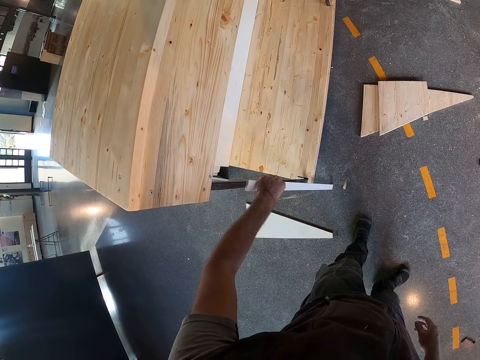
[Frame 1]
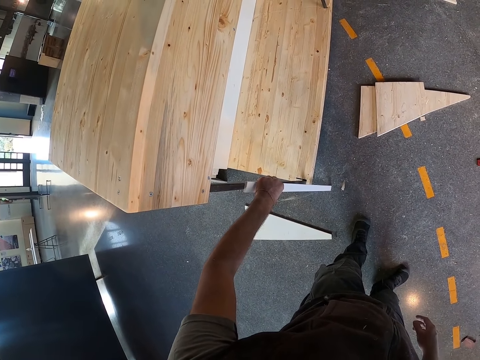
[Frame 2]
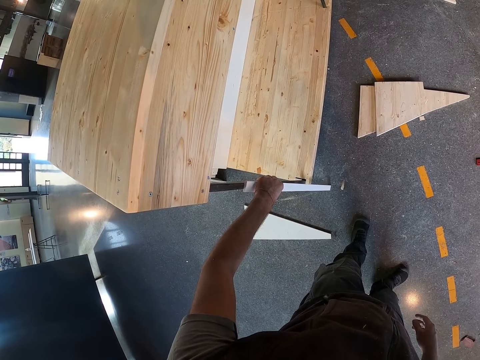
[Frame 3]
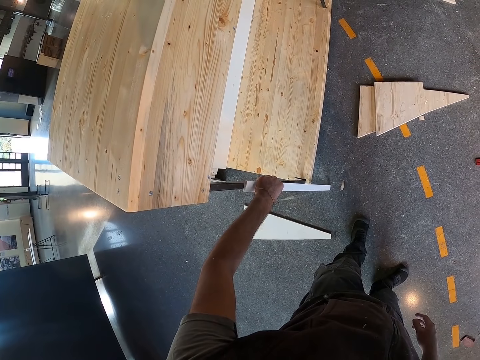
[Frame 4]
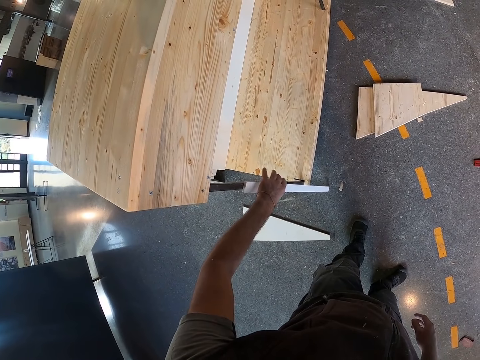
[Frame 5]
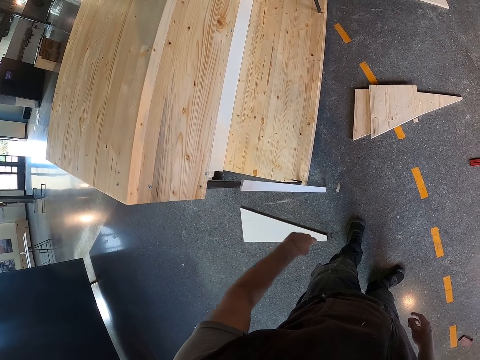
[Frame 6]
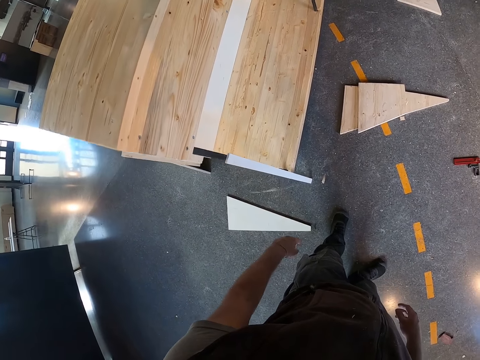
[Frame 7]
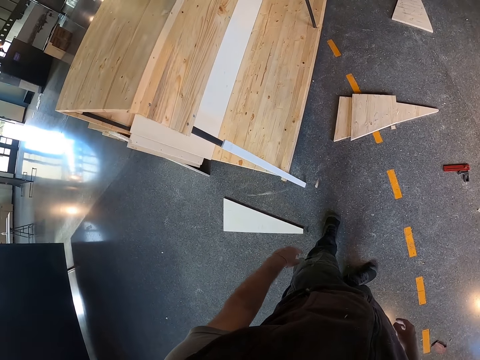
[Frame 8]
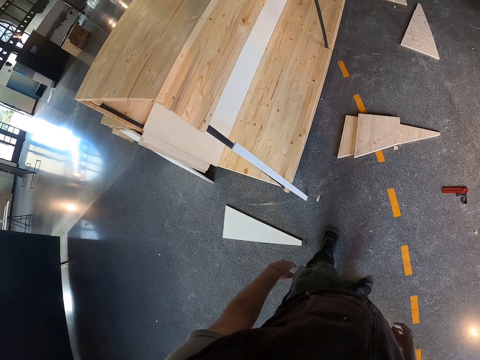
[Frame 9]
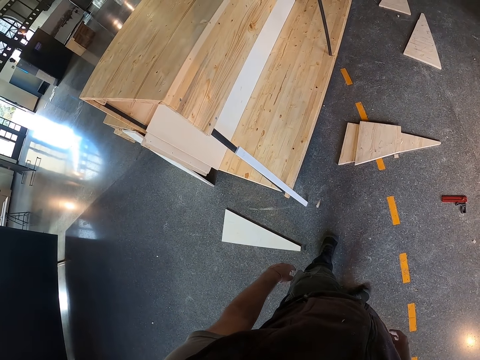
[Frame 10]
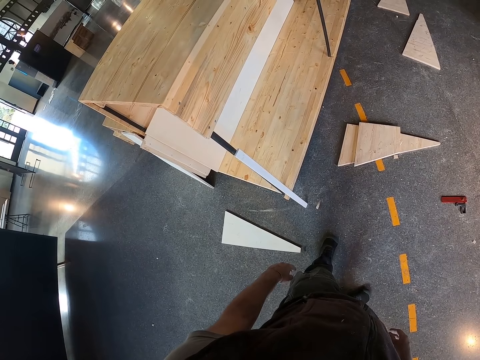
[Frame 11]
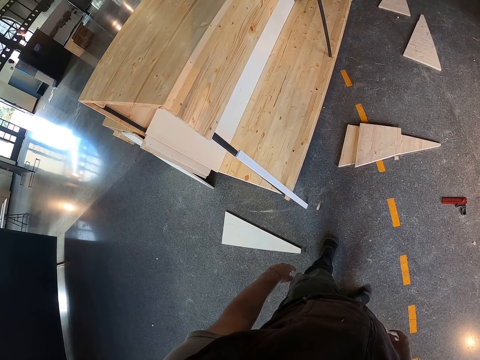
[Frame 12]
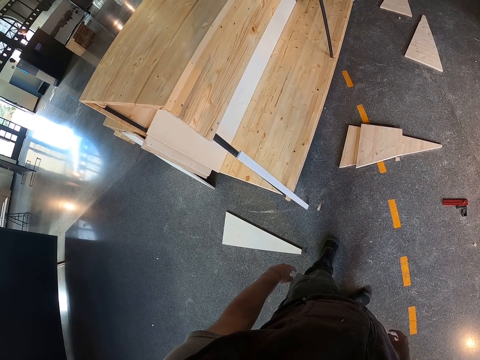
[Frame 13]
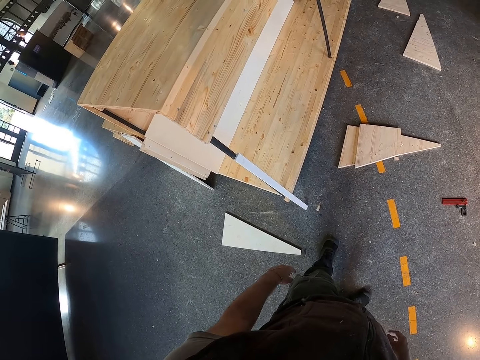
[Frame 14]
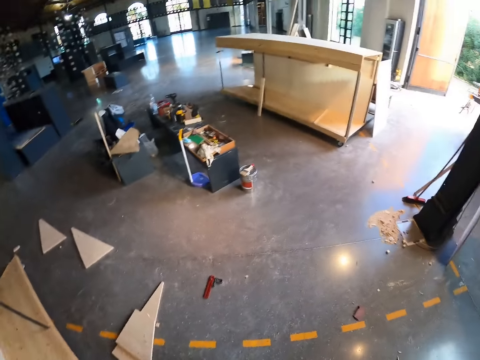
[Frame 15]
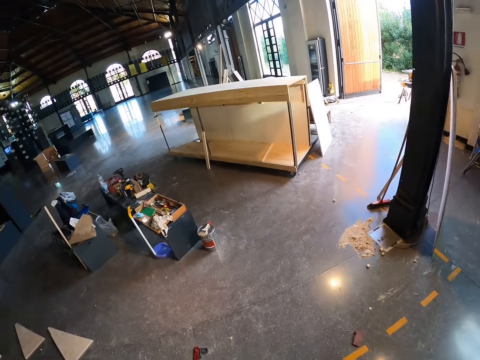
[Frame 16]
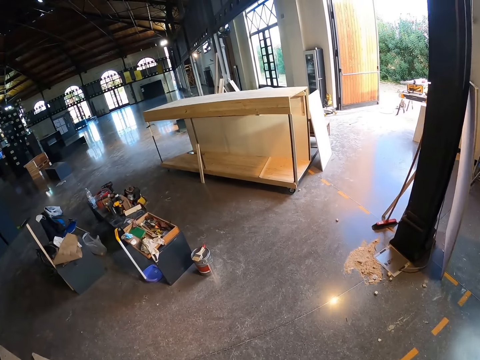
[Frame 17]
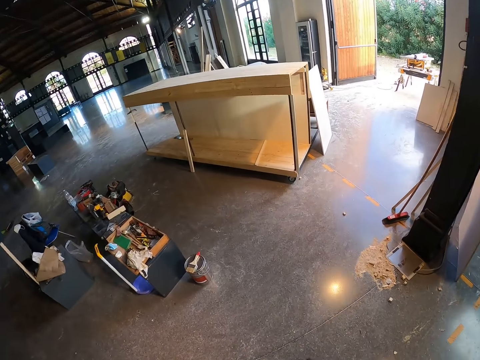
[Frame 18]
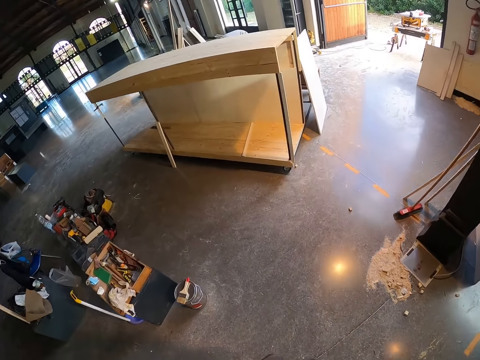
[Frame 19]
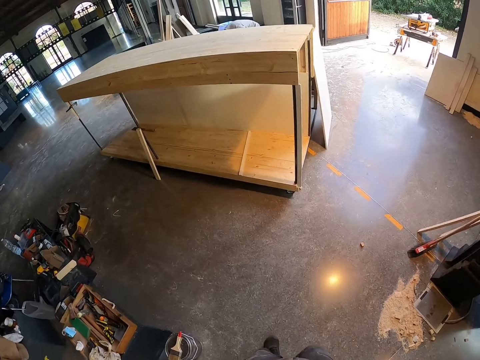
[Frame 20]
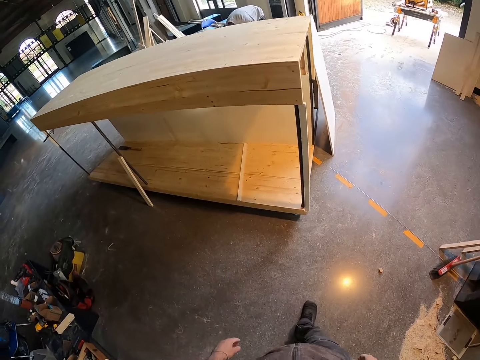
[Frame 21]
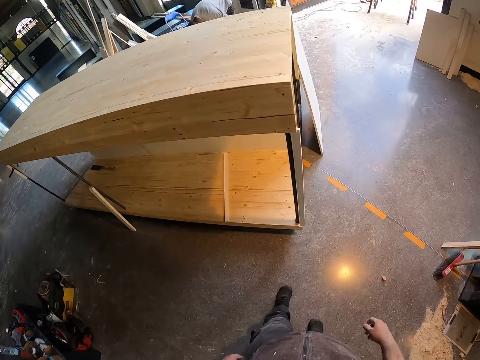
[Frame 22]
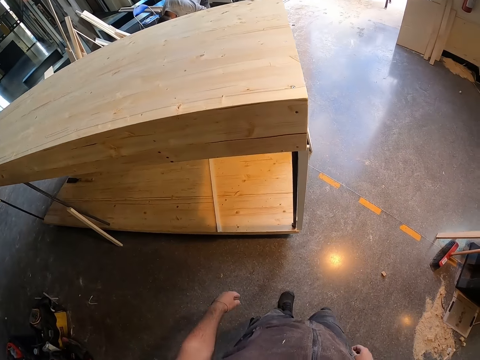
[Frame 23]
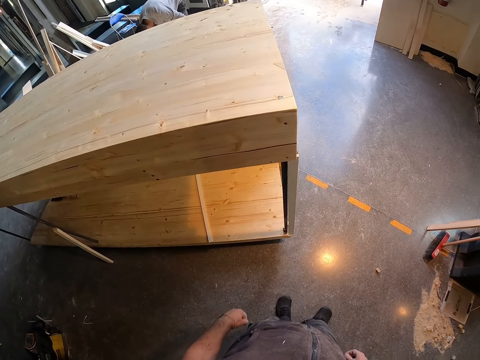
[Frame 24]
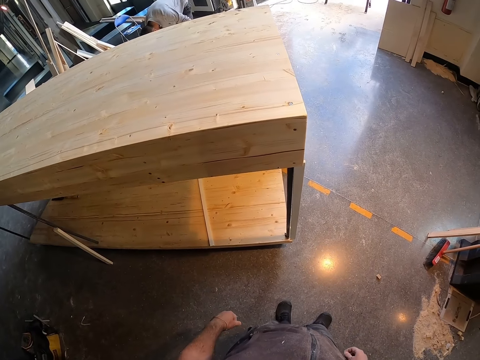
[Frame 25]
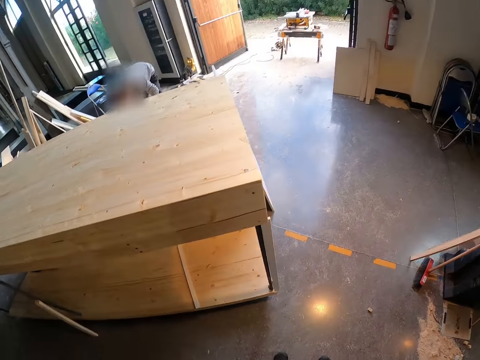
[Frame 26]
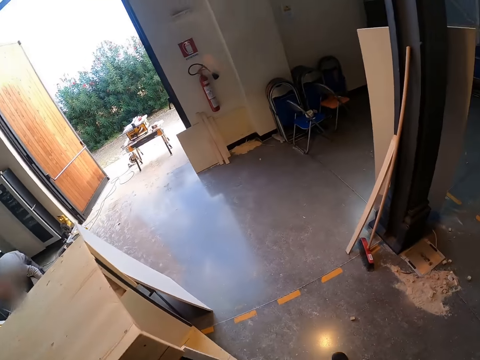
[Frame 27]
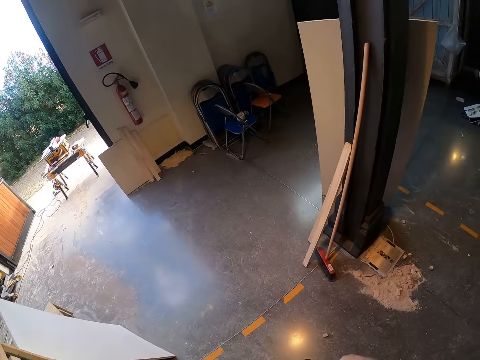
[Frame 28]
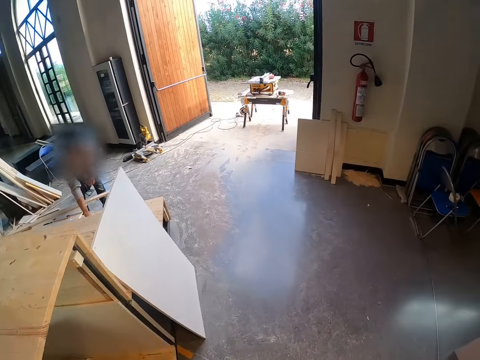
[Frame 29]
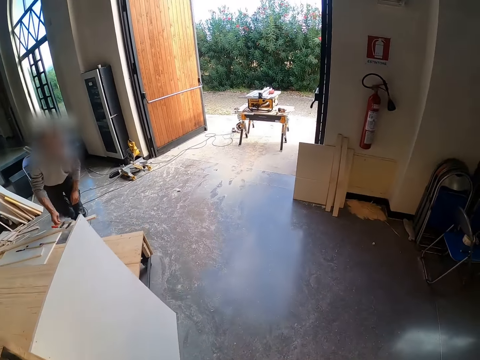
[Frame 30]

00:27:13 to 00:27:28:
The camera wearer removes his hand from the wood. He walks around.

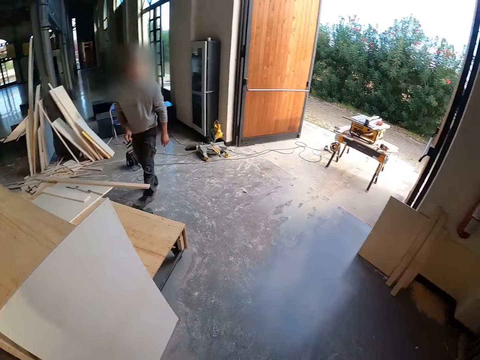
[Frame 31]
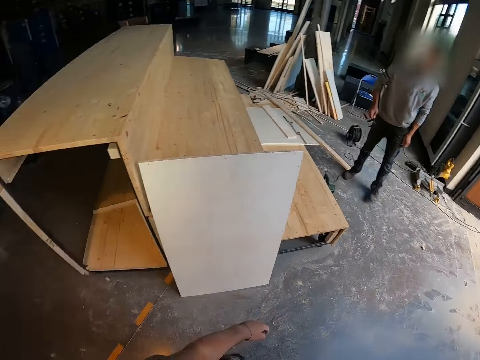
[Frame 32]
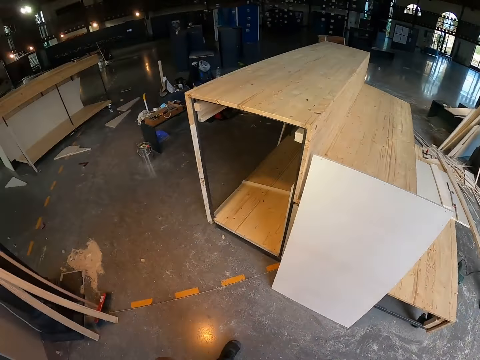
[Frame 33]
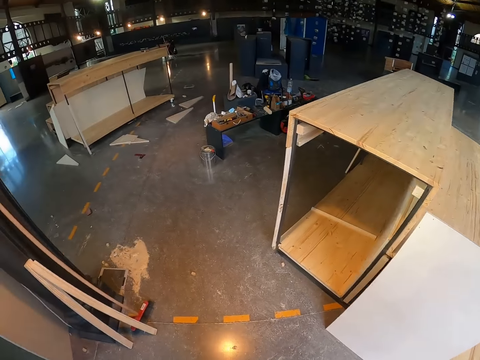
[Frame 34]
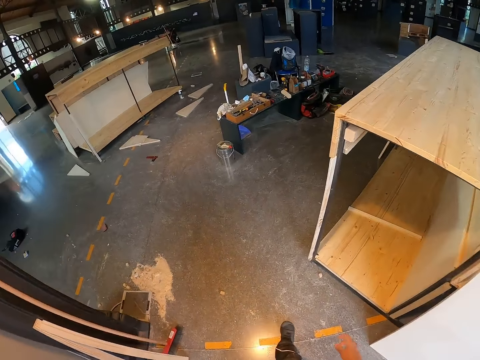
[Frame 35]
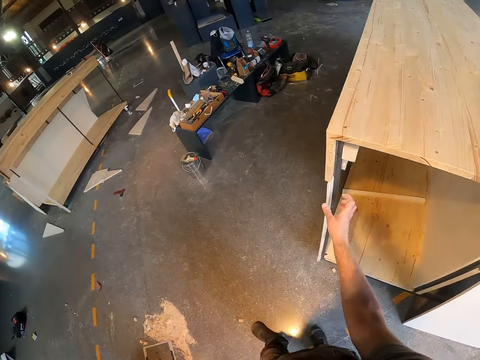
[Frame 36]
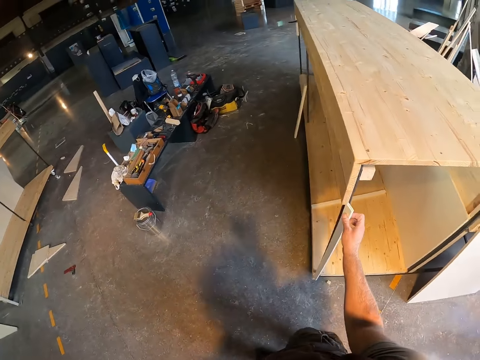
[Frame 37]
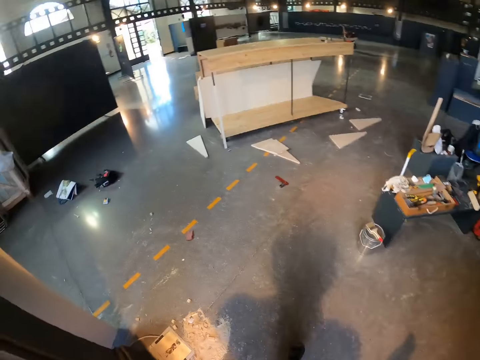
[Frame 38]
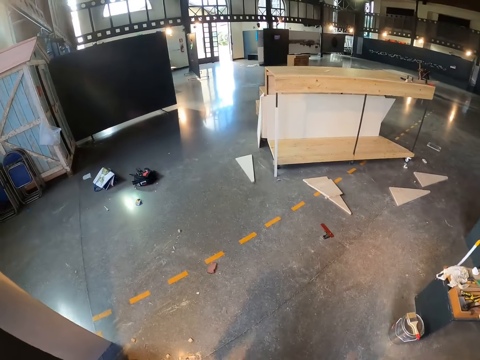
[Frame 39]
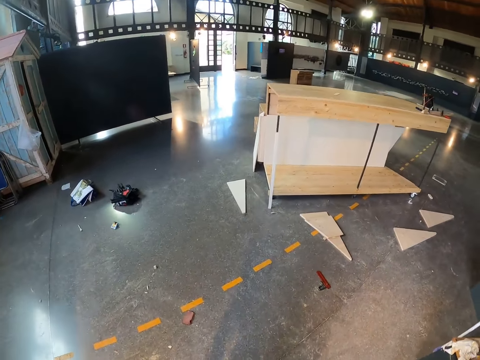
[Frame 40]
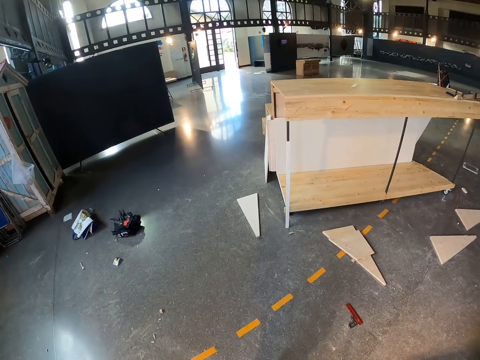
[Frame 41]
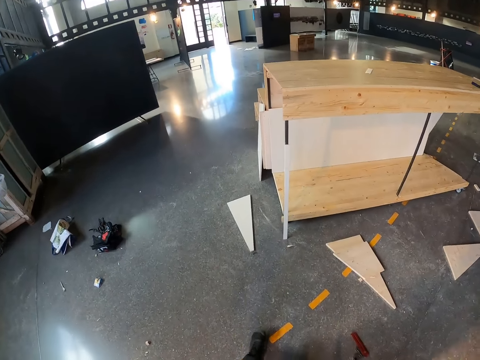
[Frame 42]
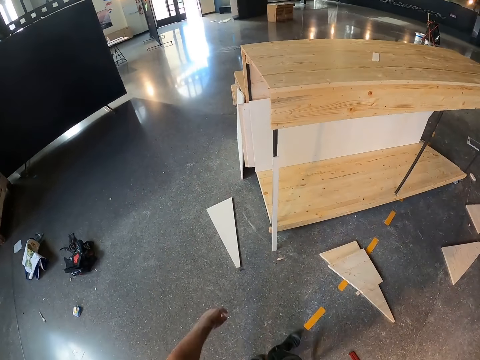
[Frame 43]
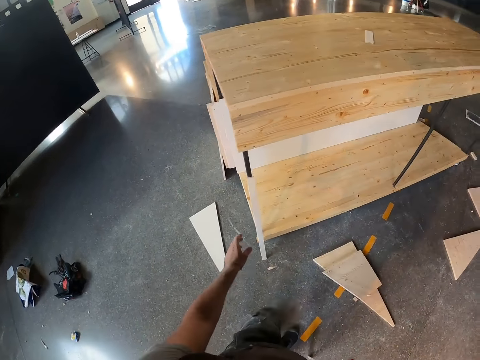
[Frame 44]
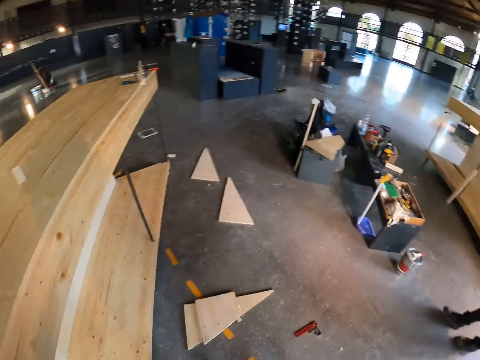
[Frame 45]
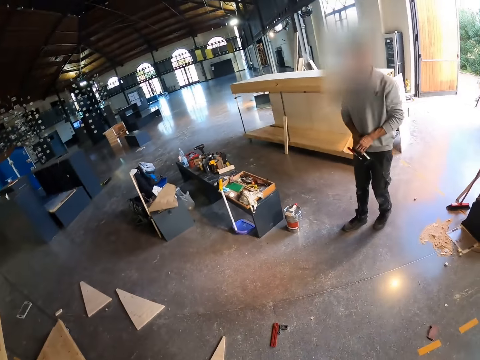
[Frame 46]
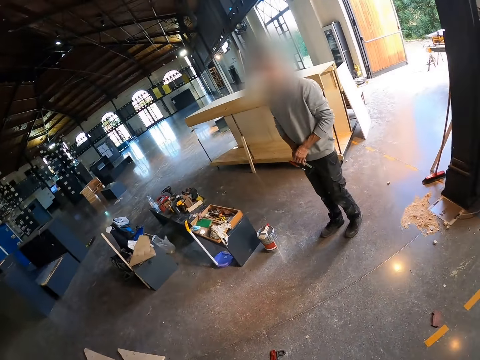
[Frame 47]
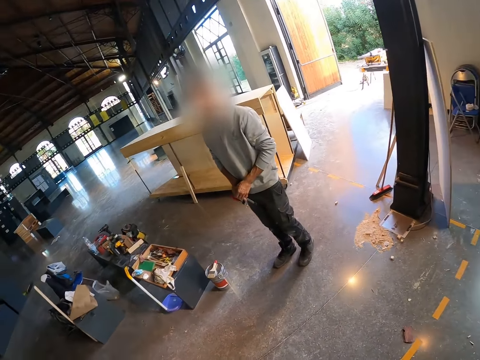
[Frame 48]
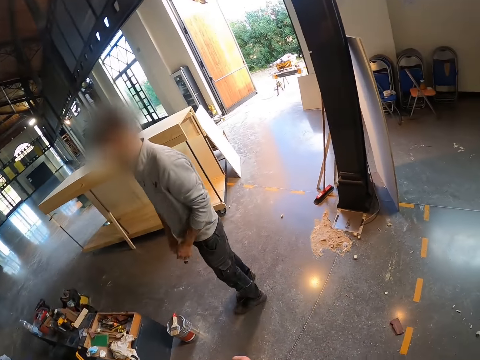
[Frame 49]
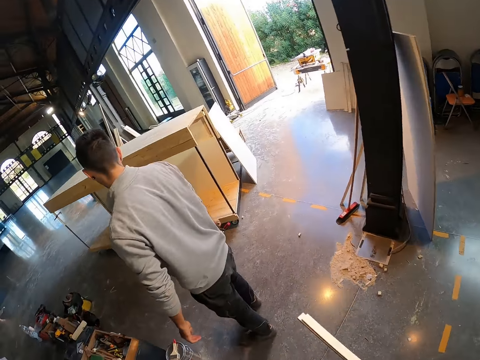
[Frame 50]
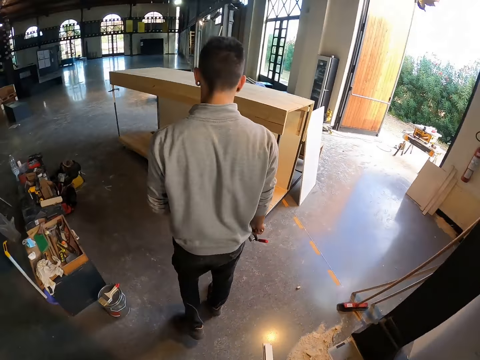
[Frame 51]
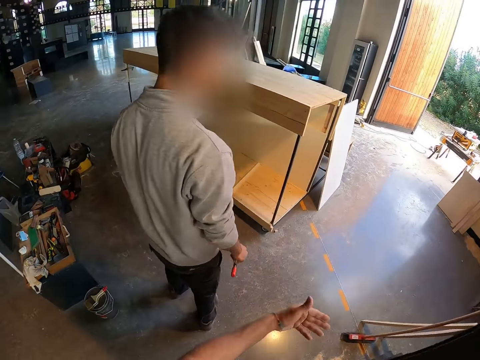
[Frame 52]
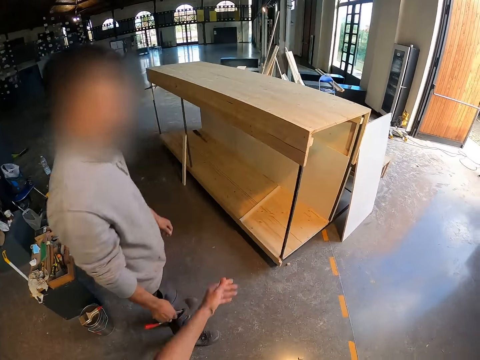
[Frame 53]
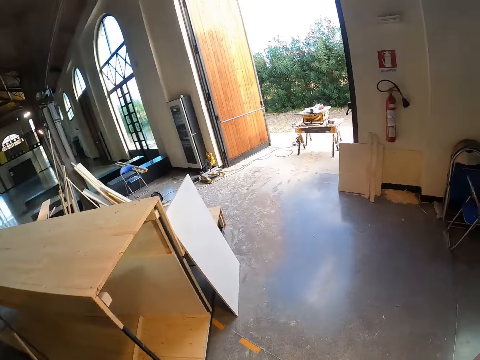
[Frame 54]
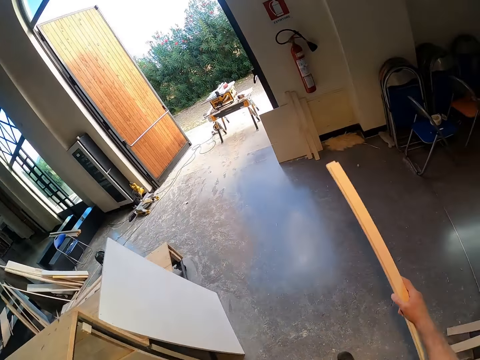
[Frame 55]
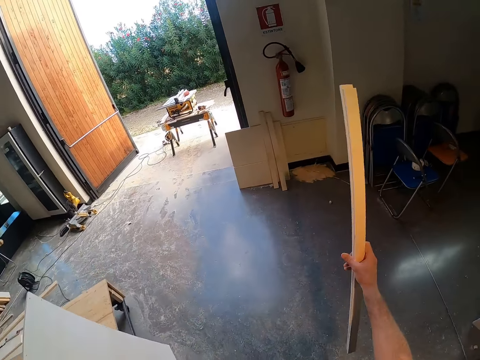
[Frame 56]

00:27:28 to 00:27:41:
The camera wearer picks up a piece of plywood from a table with his right hand. He walks around. He picks up the piece of plywood with his left hand. He walks around. He holds the plywoods with both hands. He holds the plywoods with his right hand.
